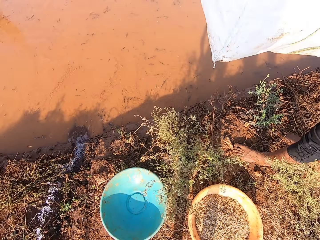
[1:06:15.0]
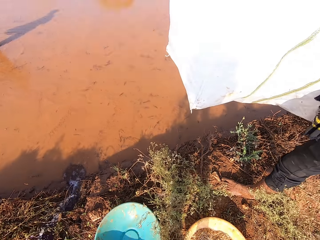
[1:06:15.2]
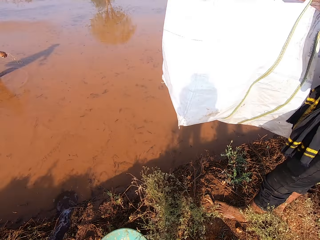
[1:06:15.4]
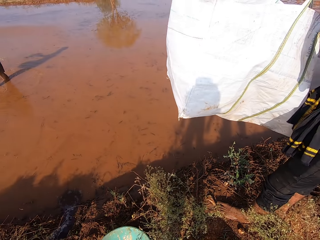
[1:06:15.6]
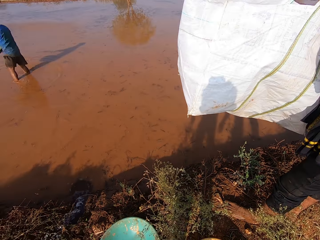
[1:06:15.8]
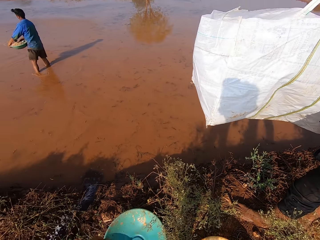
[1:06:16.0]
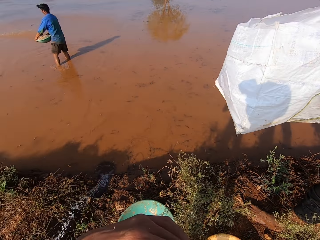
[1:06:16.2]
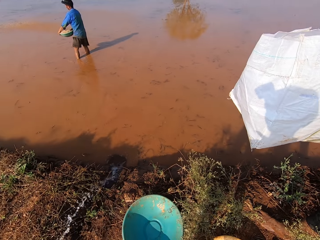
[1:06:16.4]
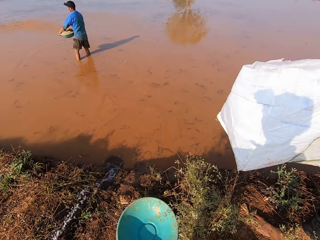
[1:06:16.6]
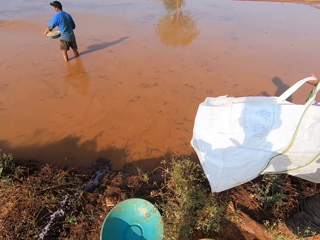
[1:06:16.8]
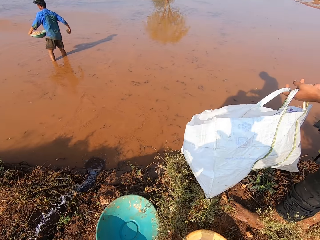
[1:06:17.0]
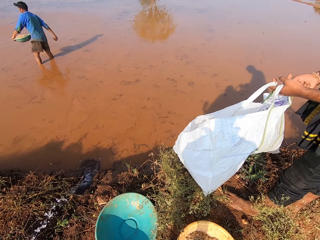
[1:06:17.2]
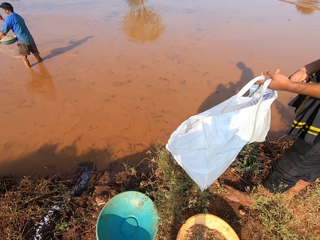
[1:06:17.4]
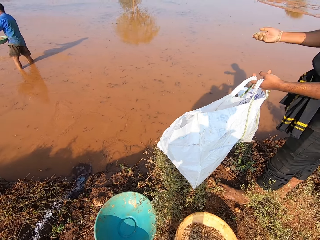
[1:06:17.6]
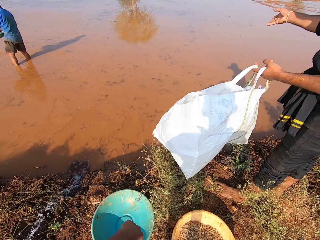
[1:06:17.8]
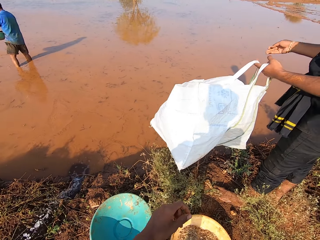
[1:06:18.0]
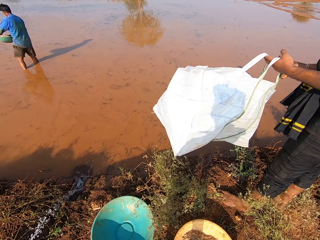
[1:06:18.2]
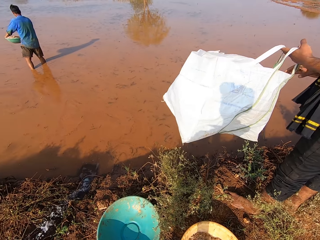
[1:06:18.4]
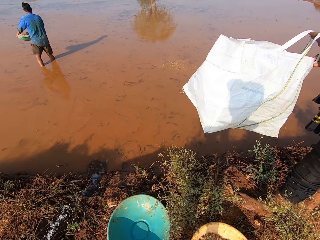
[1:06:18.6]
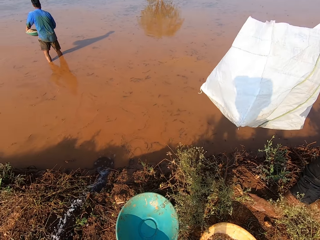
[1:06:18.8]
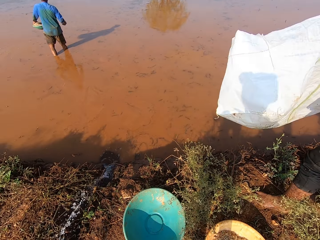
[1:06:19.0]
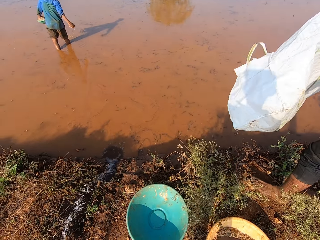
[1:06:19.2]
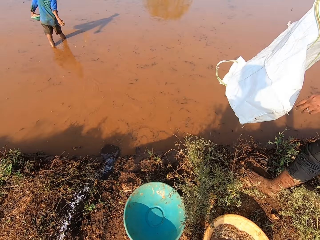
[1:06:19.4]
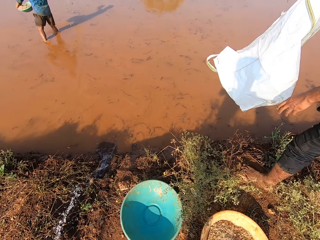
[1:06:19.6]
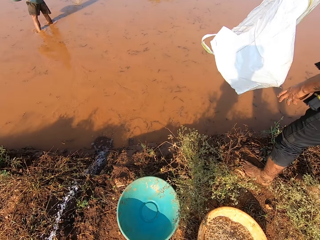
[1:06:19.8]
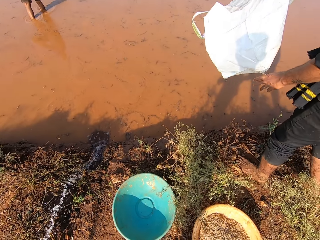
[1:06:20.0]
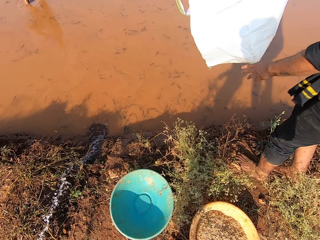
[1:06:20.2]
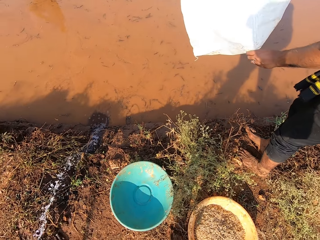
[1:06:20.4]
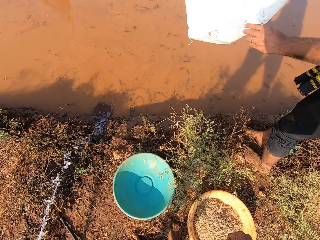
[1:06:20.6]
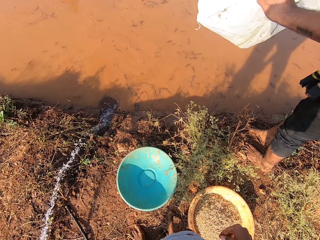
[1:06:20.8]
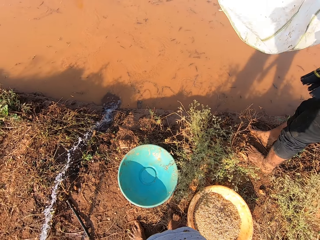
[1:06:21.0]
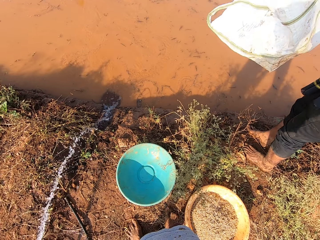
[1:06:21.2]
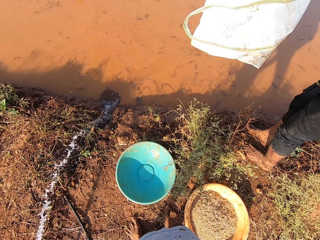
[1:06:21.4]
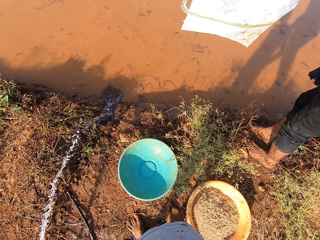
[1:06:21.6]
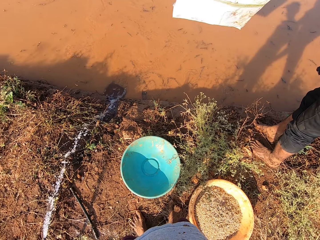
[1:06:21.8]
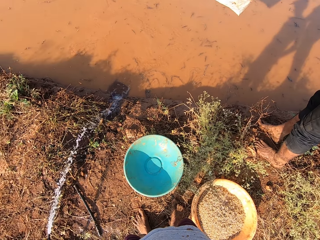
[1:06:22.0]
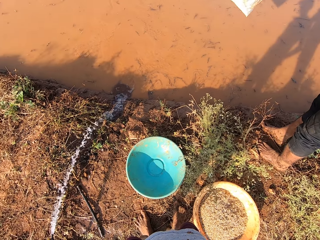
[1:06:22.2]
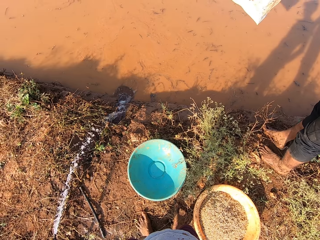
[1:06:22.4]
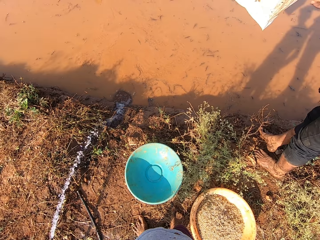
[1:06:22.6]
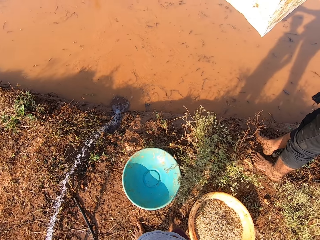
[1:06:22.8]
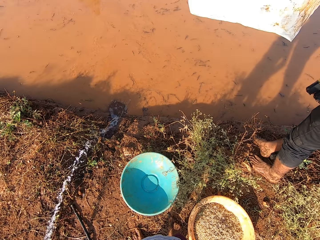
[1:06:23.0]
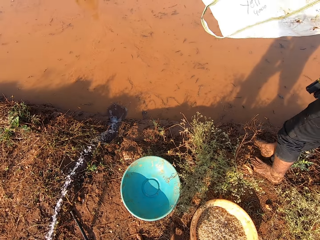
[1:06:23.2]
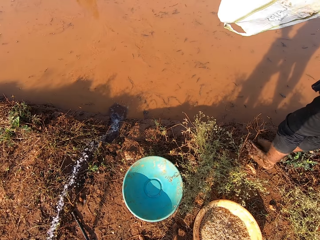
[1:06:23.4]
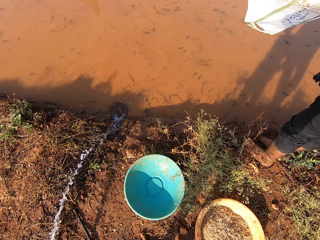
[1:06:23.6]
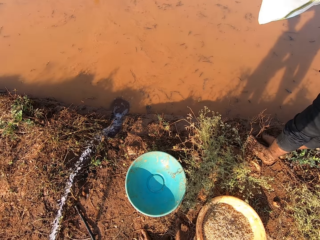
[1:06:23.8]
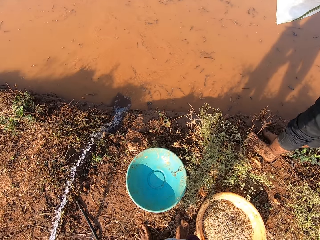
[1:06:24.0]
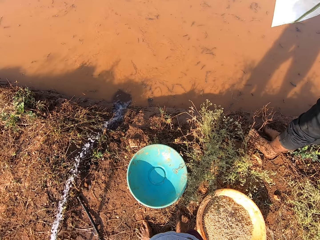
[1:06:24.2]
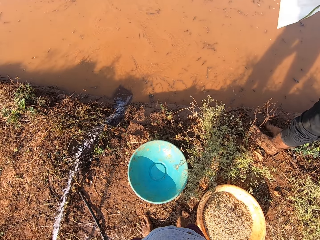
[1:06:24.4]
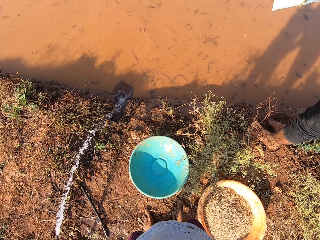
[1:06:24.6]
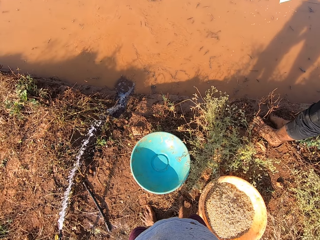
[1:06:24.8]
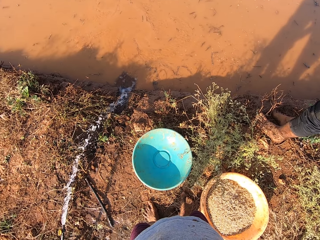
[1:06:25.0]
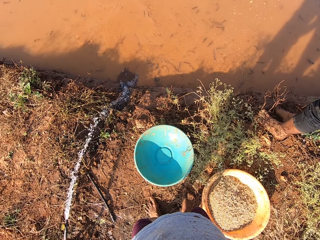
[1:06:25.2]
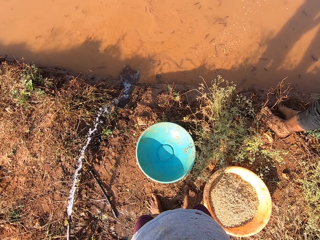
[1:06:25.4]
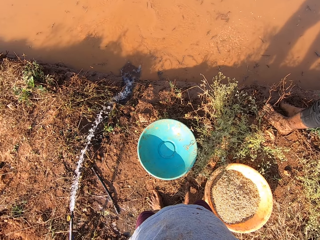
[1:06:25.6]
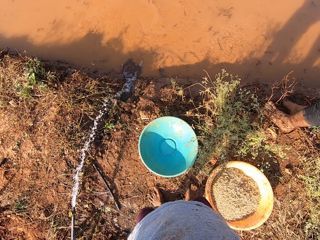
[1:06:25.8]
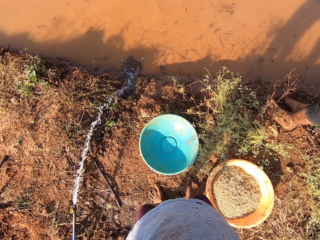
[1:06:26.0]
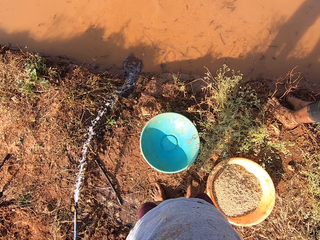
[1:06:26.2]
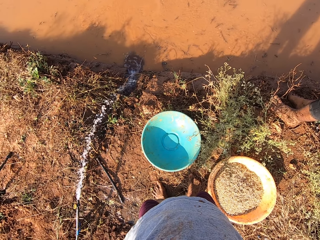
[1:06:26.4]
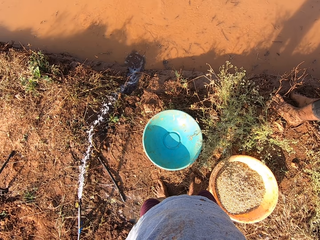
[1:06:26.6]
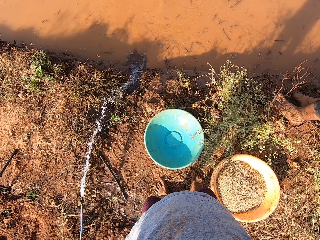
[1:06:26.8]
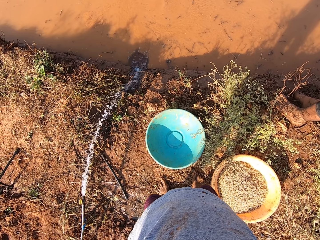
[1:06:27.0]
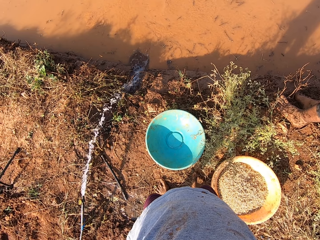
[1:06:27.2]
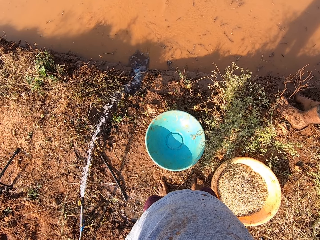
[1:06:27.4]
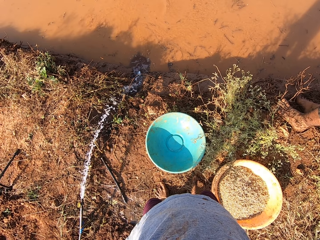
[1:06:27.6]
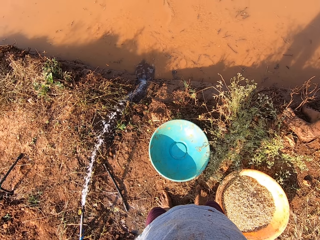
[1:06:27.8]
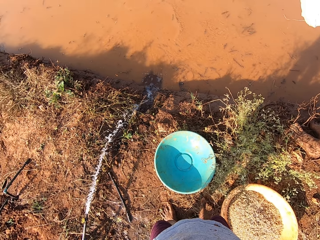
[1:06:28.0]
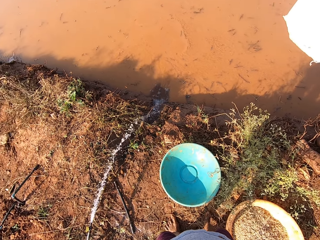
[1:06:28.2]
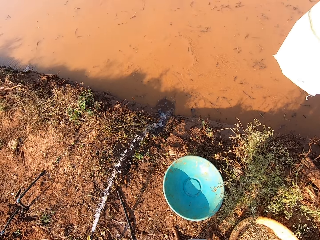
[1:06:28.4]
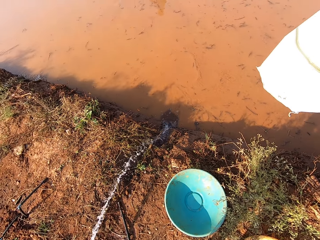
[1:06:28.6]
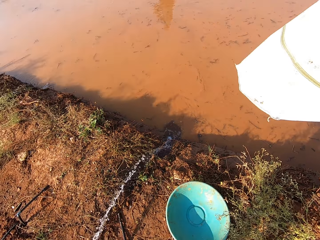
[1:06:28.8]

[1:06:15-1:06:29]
The camera wearer converses with a man. They look around. Another man pours some grains in the water with his right hand. The first man pours the grains in his right hand in the water, turns the sack in his hand with both hands, and holds the sack. The camera wearer looks around.

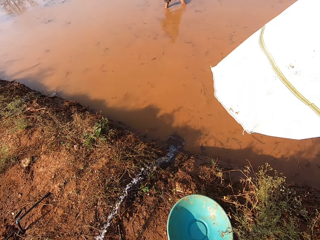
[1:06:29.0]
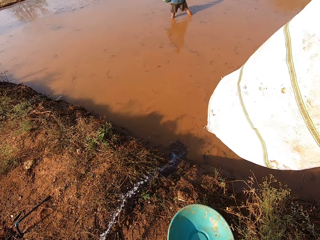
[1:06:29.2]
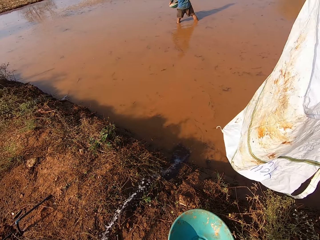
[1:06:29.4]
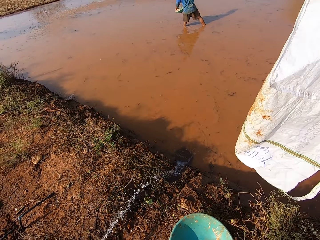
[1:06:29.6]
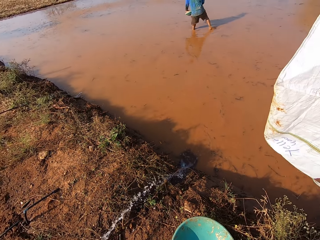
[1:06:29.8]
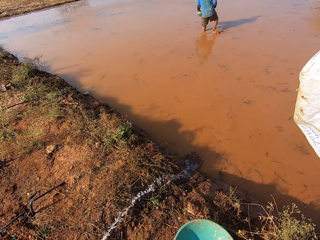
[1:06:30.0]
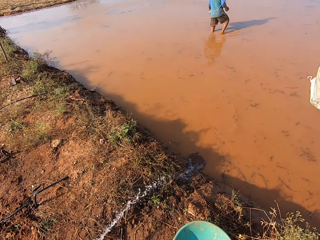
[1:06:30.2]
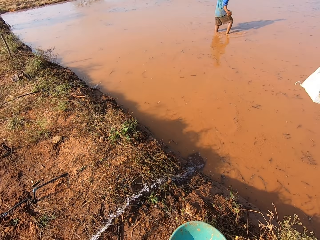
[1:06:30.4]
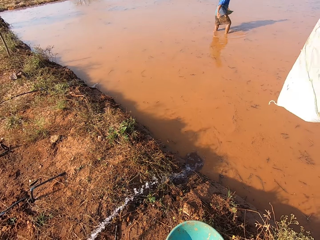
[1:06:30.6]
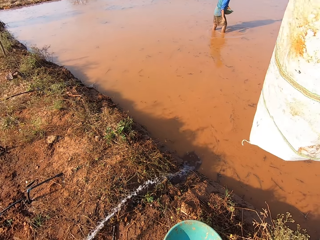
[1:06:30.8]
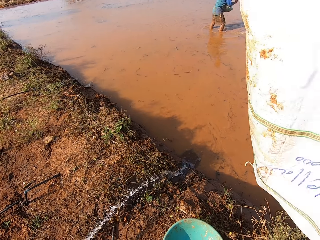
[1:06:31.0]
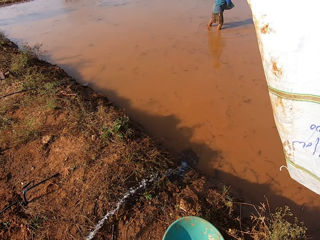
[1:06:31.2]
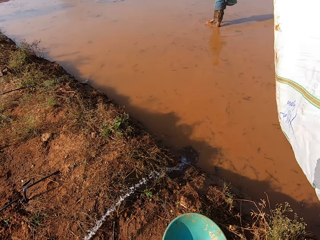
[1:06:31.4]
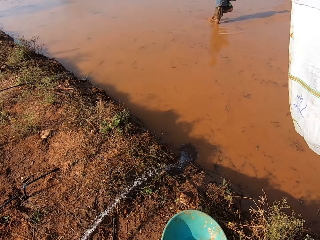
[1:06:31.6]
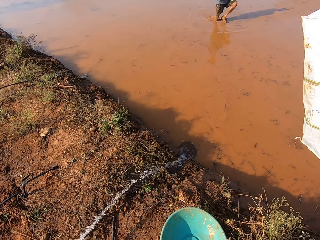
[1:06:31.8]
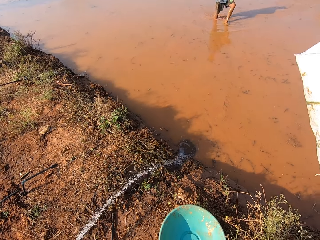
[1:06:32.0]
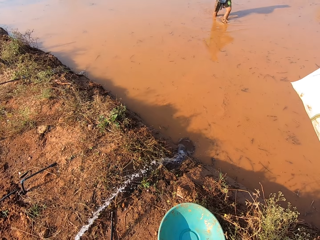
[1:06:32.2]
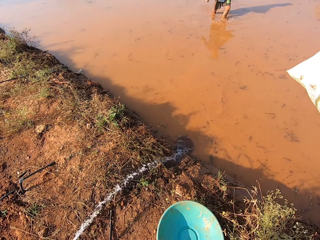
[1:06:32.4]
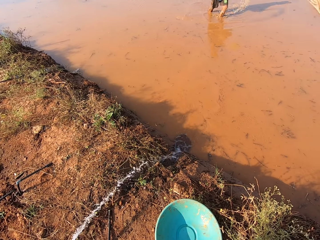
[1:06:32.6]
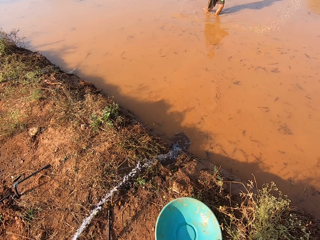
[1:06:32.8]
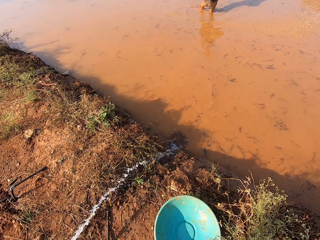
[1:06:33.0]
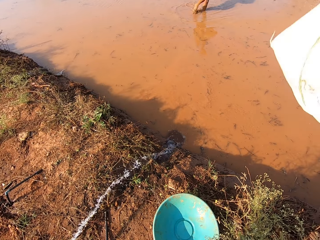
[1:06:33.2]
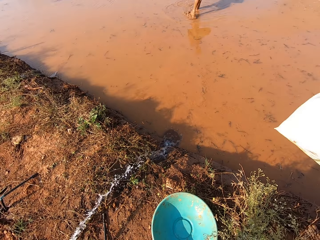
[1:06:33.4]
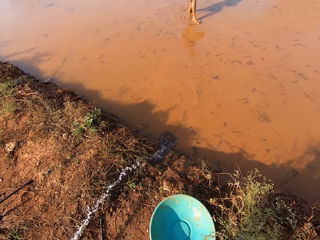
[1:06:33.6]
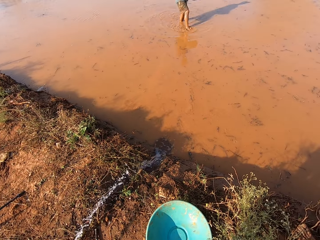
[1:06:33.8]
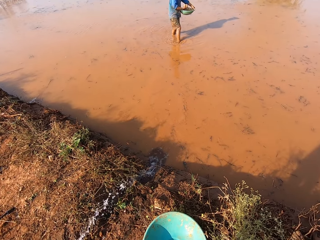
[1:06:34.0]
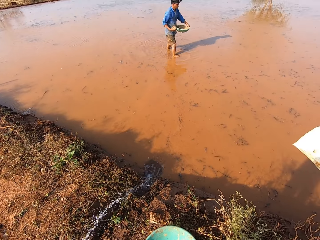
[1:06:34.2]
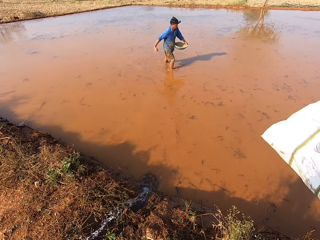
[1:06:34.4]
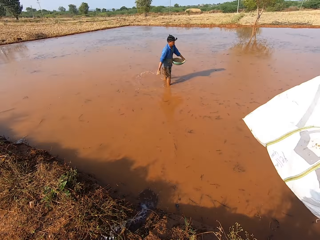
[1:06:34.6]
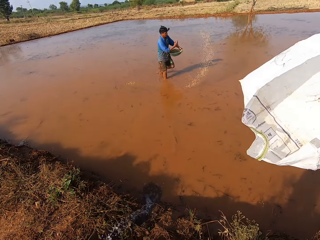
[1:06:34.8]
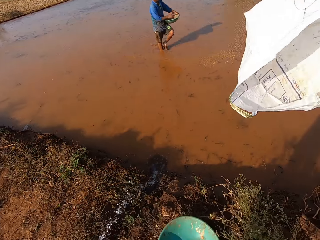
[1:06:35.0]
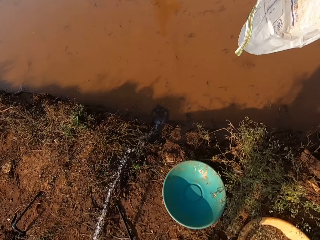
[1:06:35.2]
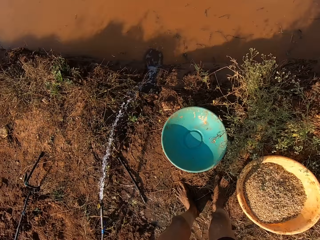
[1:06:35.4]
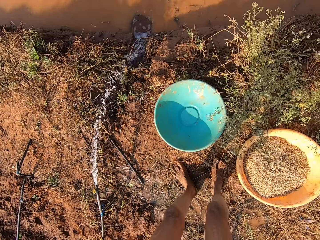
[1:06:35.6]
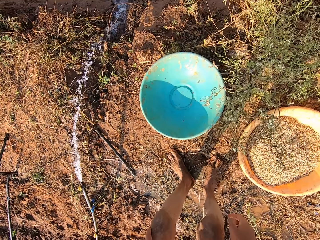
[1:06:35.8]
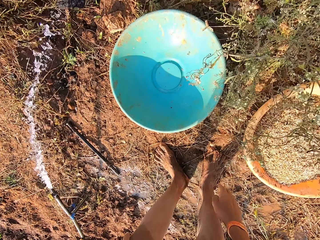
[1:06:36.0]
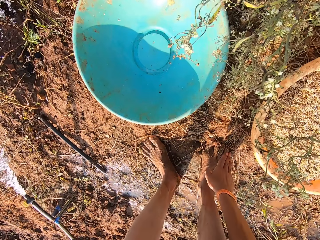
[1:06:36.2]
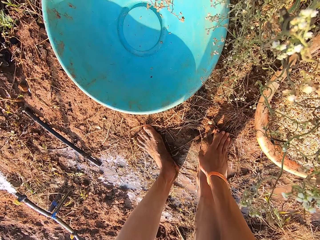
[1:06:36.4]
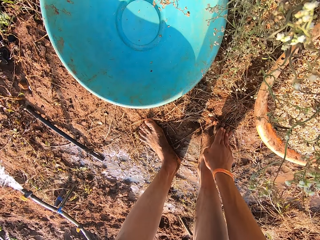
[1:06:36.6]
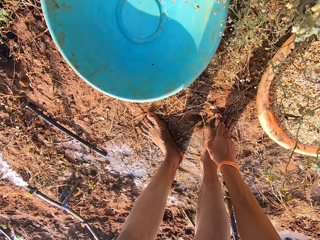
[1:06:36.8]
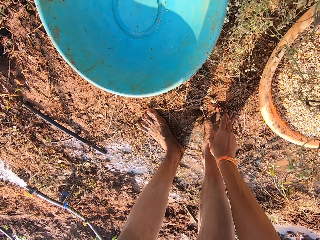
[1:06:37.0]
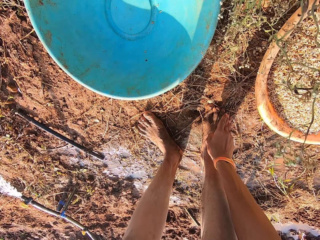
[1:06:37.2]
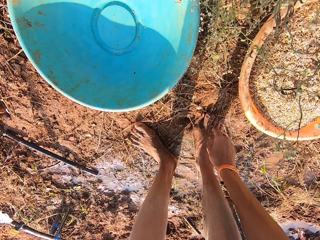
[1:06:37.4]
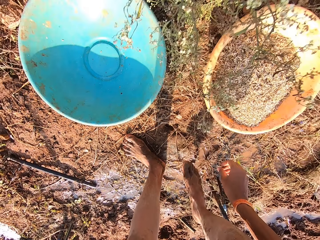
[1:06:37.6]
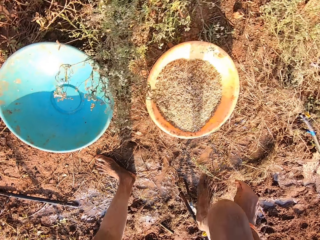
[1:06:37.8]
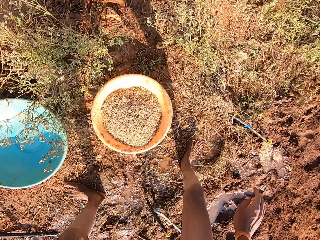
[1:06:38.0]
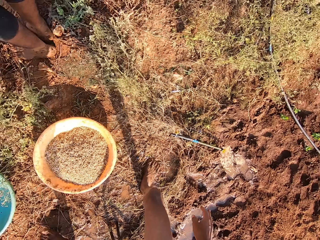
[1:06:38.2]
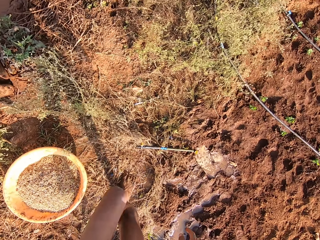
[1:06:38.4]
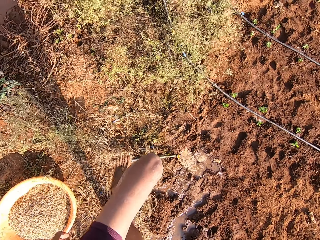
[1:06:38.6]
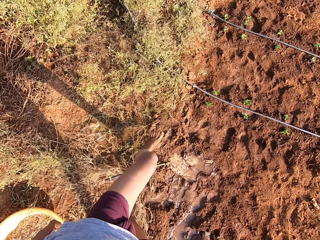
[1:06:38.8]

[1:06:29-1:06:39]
The camera wearer scoops the grain from the bowl with his right hand. A man pours the grains in his right hand in the water. Another man walks around. The first man pours the grains in his right hand in the water again. The camera wearer converses with another man. He scratches his right leg with his right hand.
